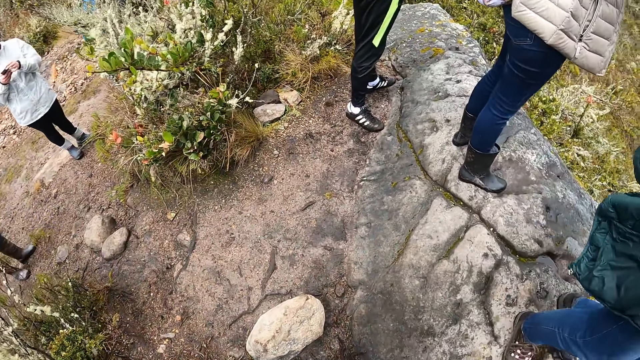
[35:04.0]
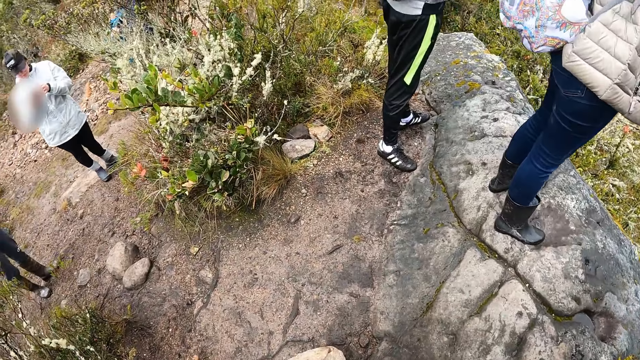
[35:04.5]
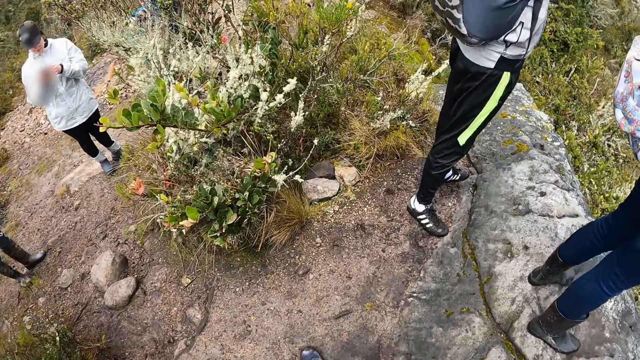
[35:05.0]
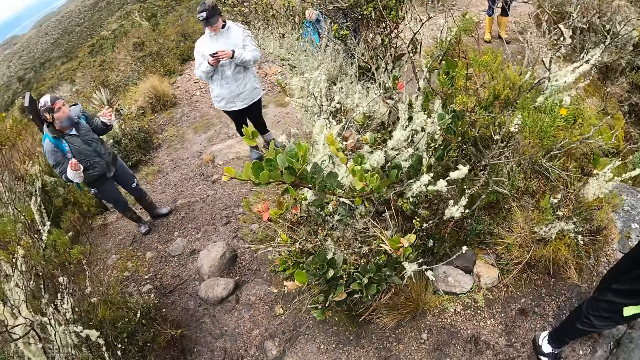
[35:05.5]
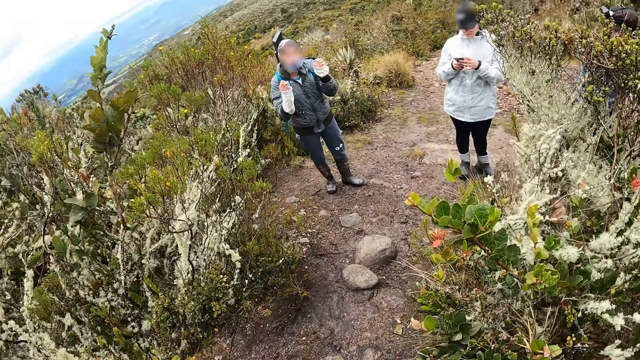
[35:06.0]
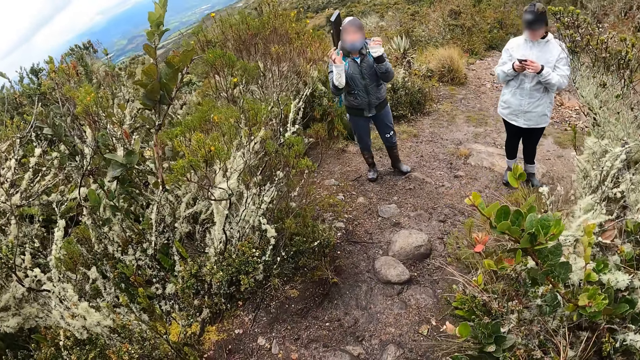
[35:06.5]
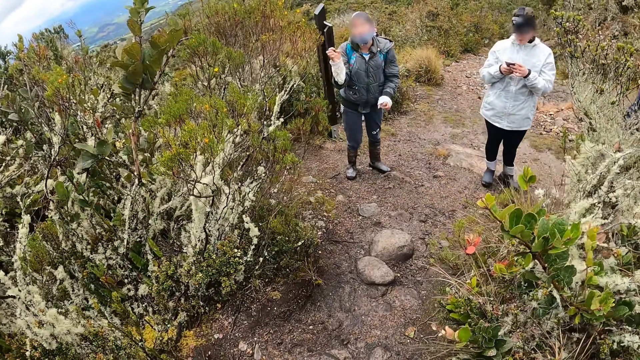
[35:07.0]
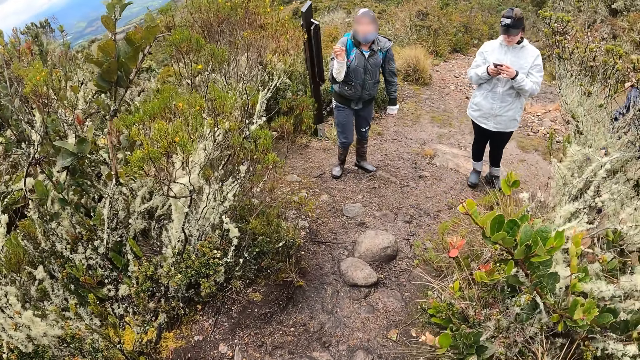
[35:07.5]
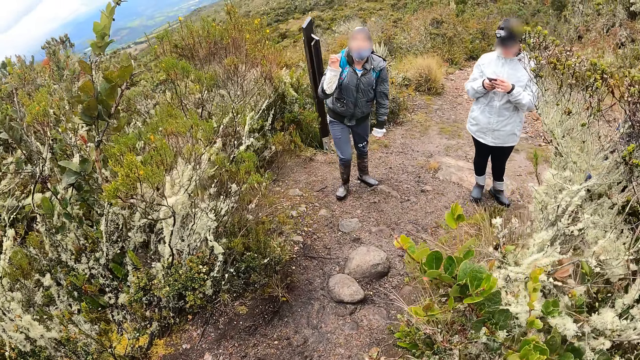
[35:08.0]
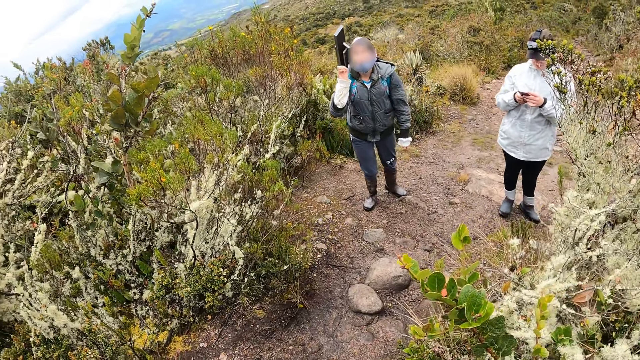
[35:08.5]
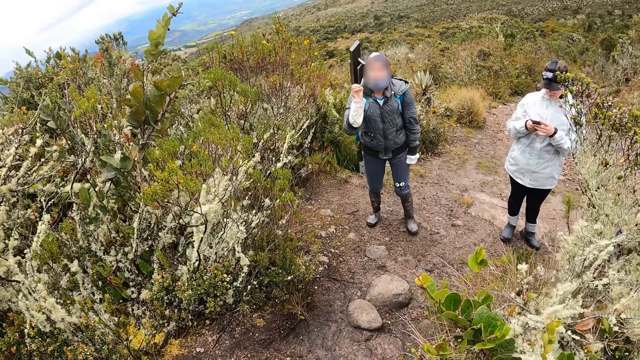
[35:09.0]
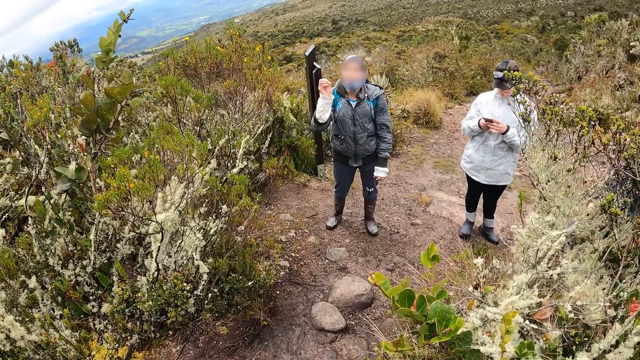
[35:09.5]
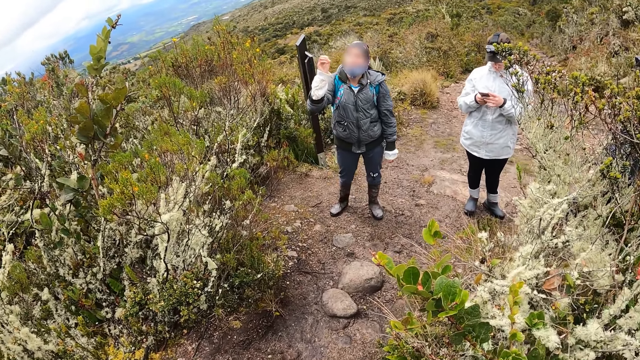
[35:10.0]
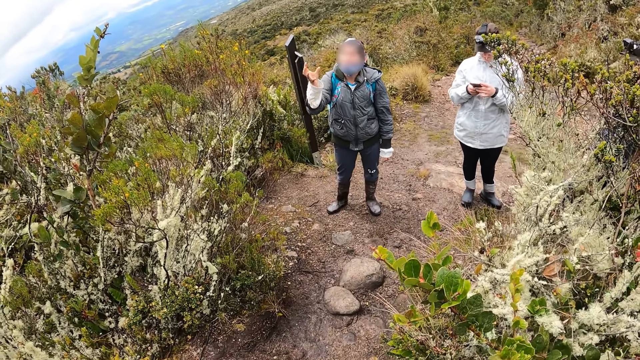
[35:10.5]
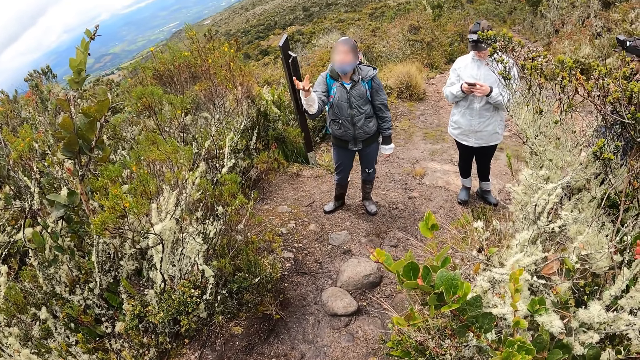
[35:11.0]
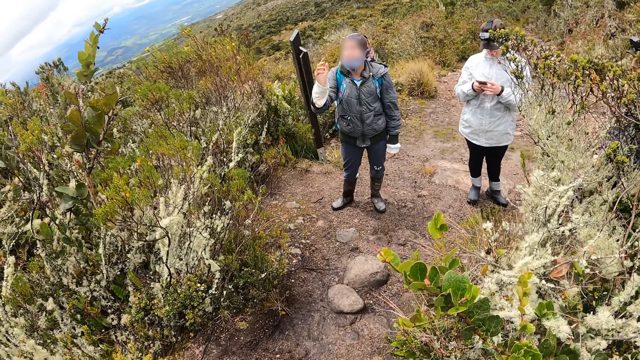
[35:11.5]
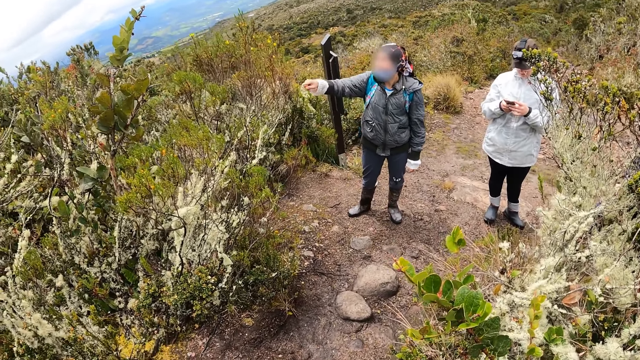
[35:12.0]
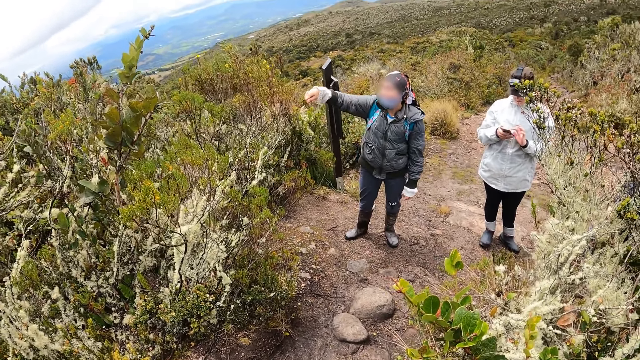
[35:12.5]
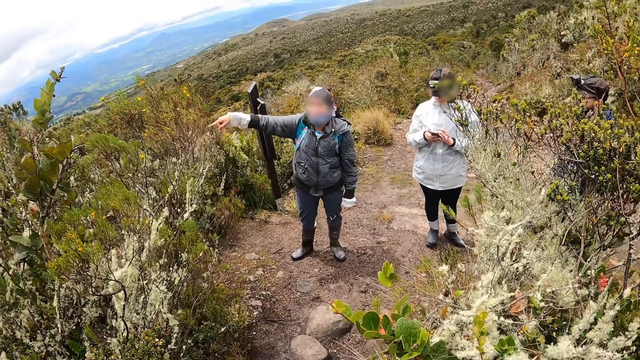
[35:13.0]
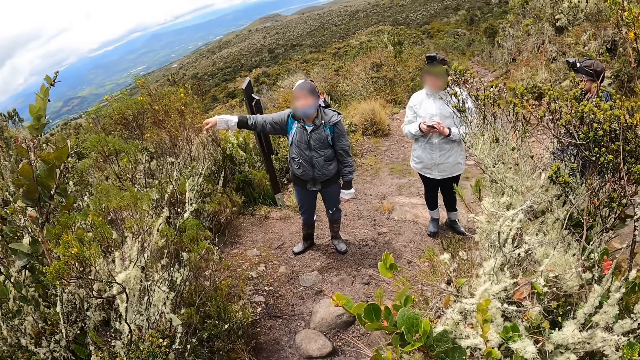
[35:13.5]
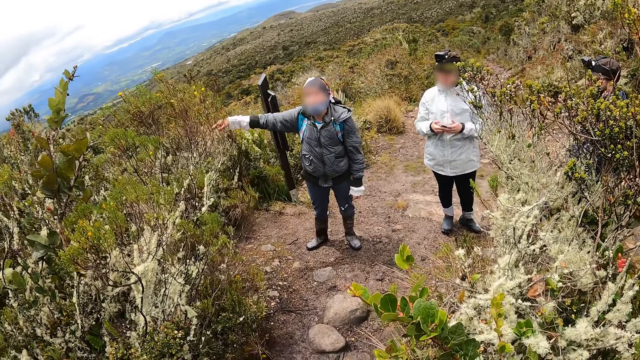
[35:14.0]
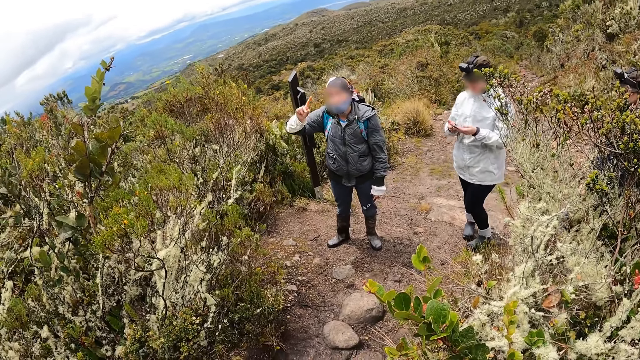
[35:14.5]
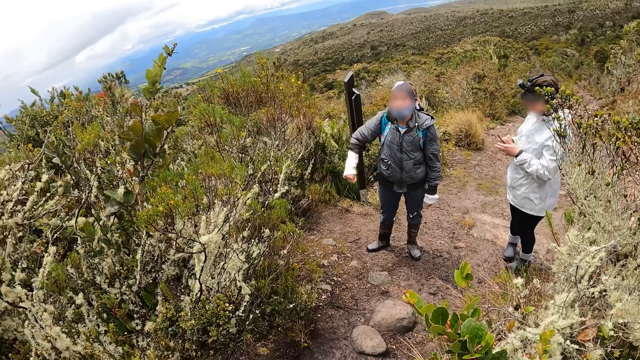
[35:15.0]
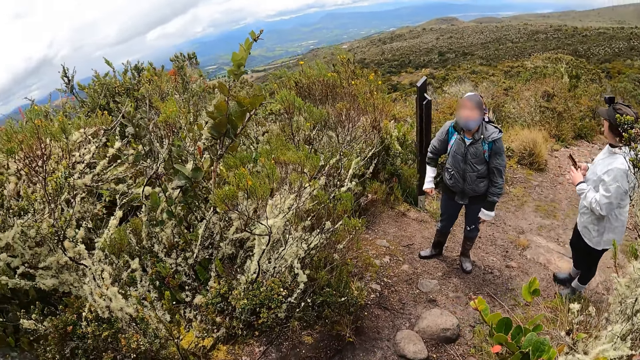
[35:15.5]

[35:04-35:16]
The camera wearer walks around. They look around. A woman converses with the camera wearer. The camera wearer stares at a person and another person. Another woman presses a phone in her hands. The first person talks with gestures.

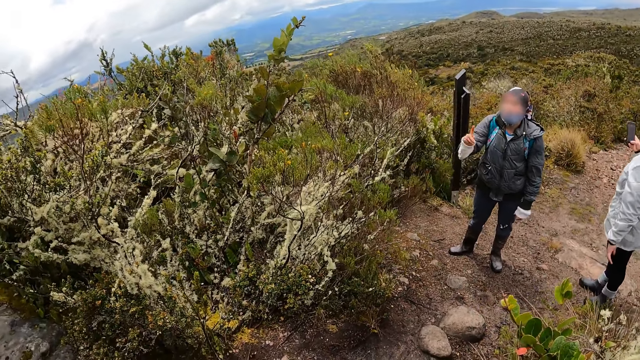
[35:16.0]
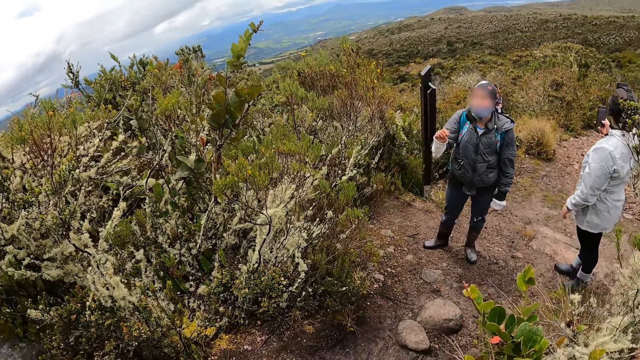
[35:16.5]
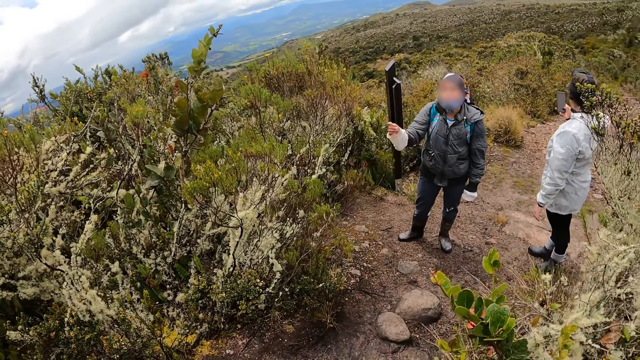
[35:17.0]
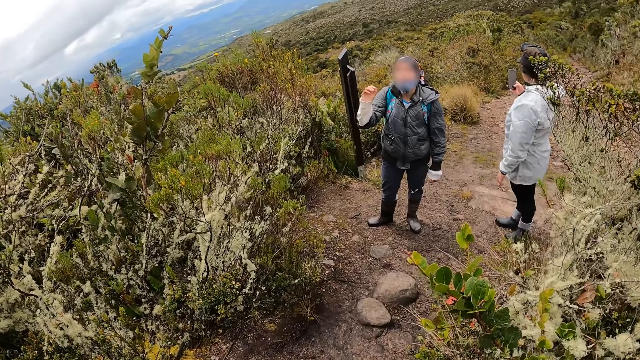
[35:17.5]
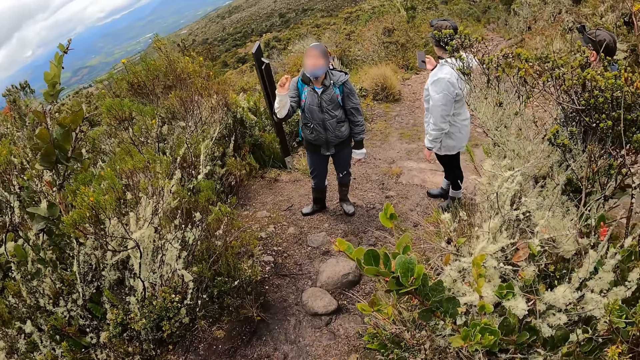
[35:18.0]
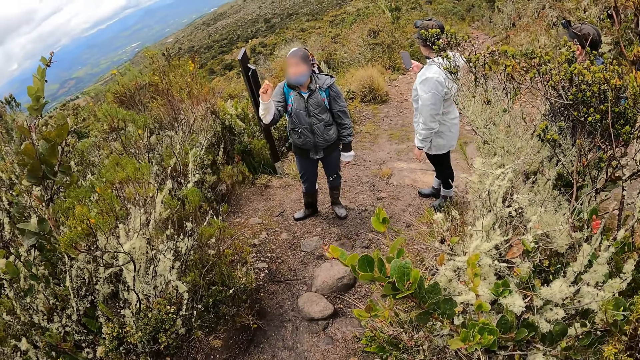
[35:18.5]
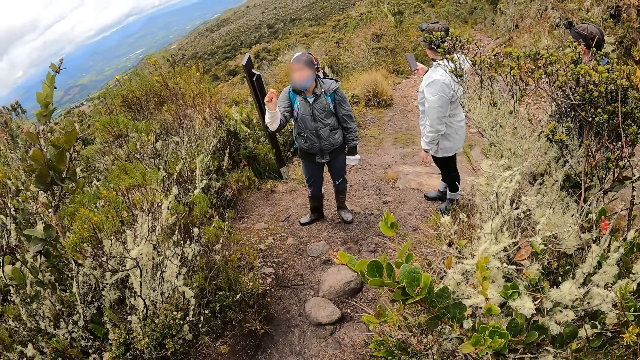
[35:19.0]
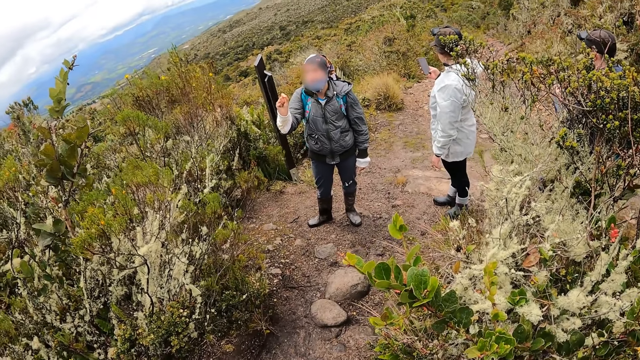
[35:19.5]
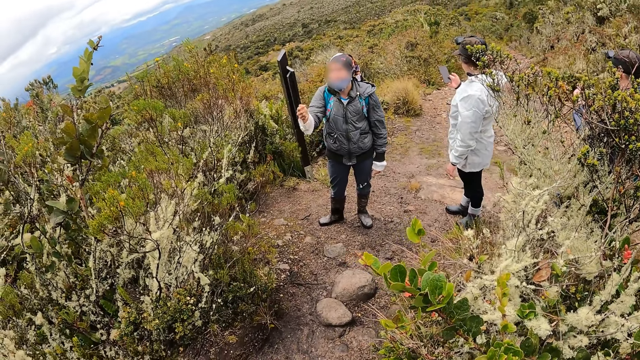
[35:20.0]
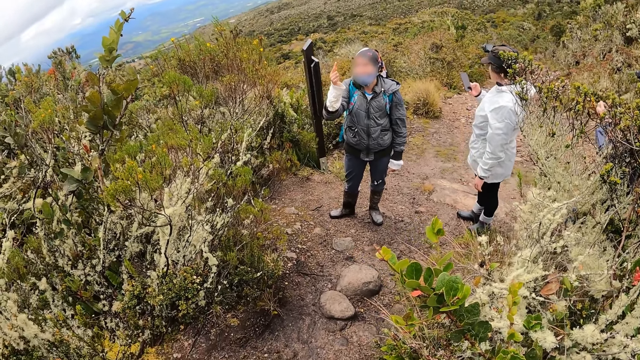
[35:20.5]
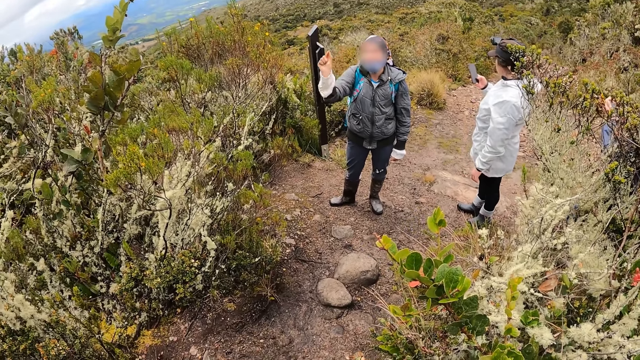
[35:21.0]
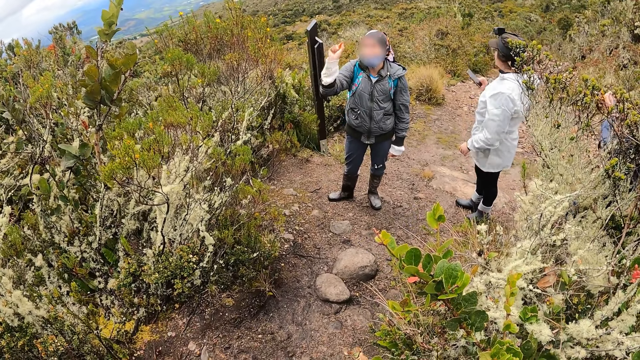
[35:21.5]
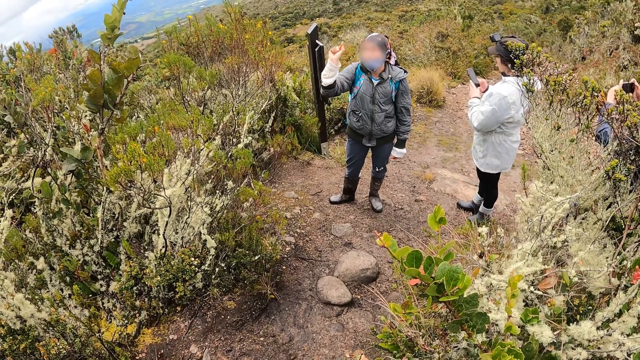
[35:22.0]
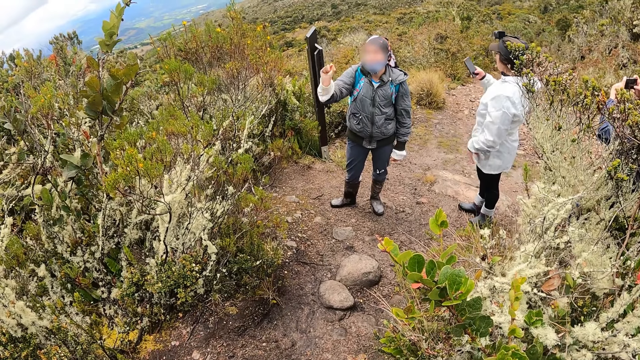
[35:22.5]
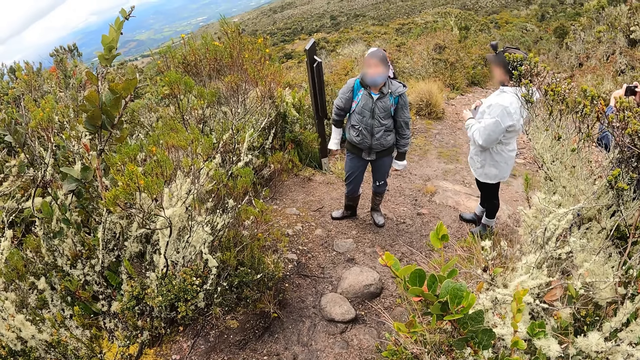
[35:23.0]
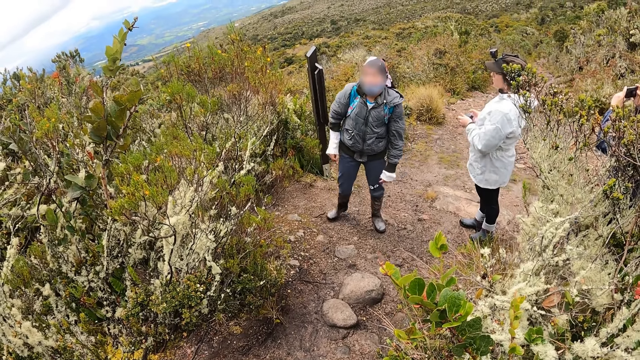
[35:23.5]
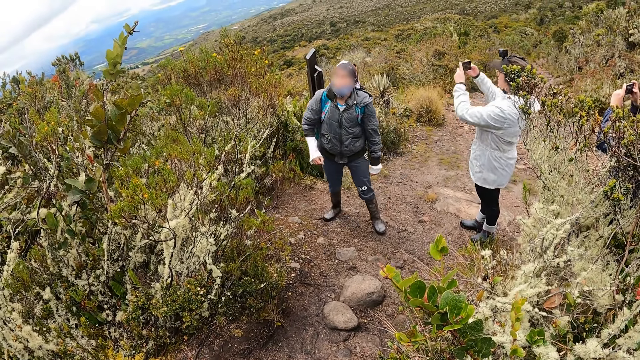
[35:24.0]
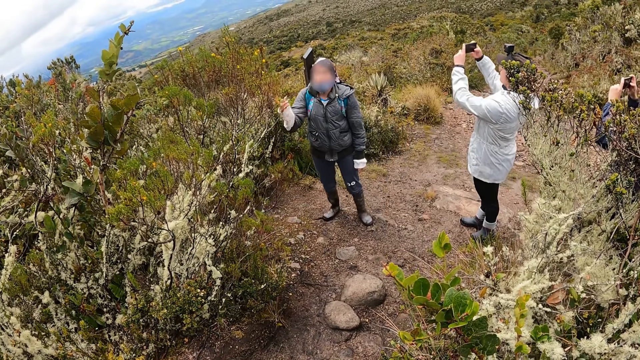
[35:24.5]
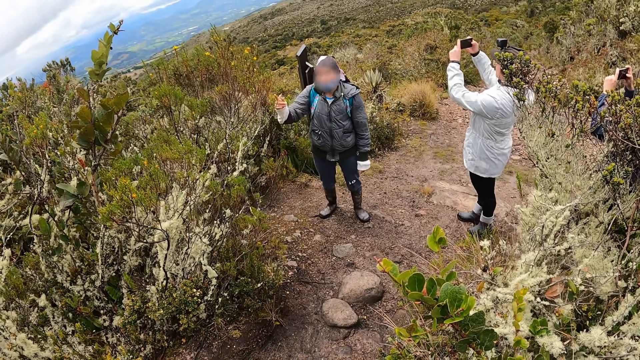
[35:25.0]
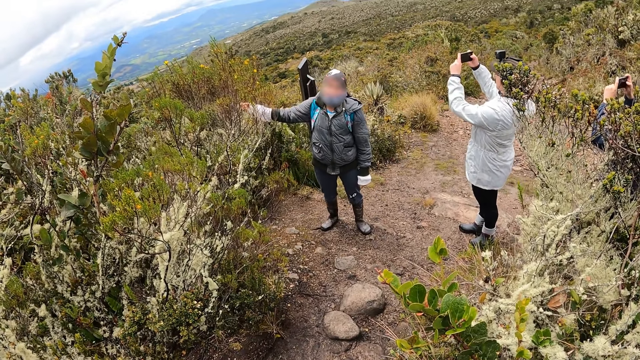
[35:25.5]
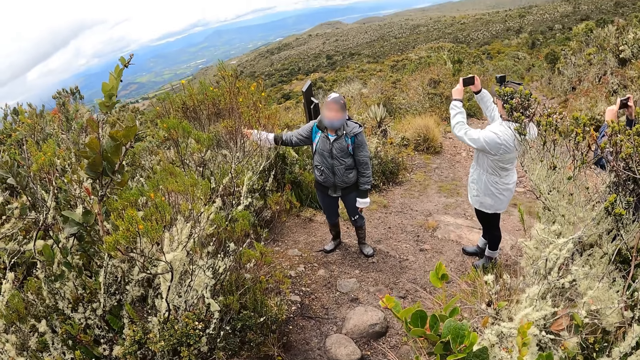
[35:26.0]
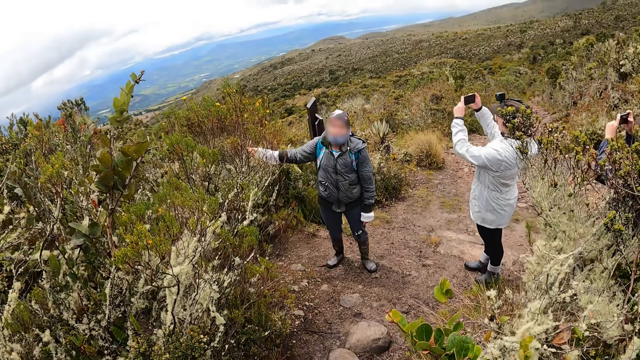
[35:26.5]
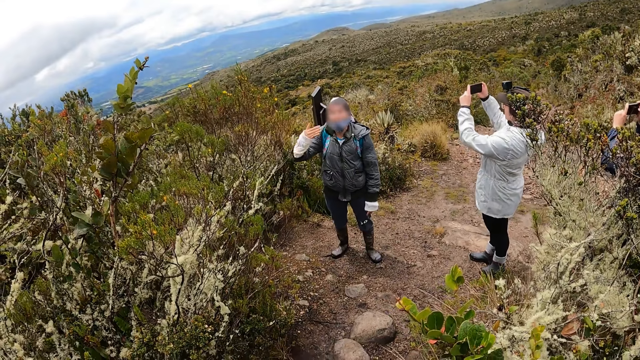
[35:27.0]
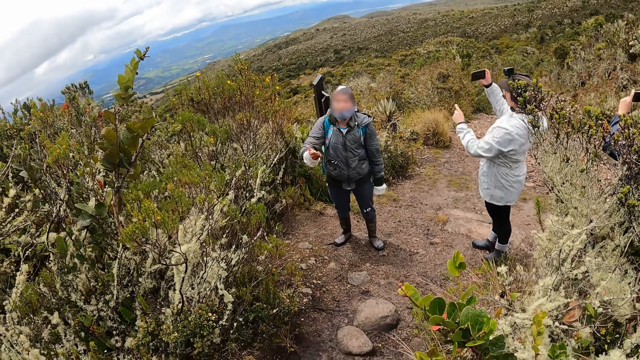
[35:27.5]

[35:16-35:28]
The woman takes pictures with the phone in her hands.
